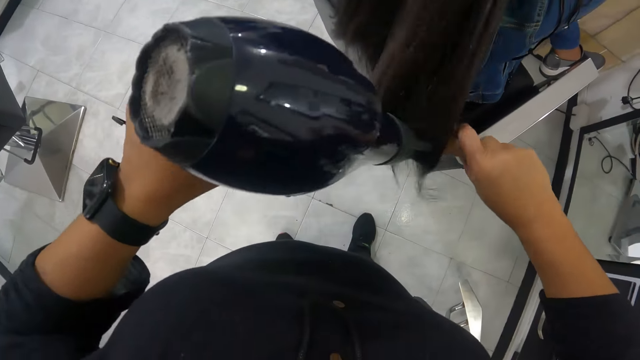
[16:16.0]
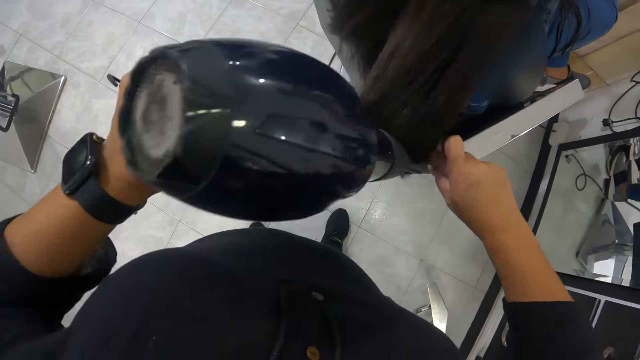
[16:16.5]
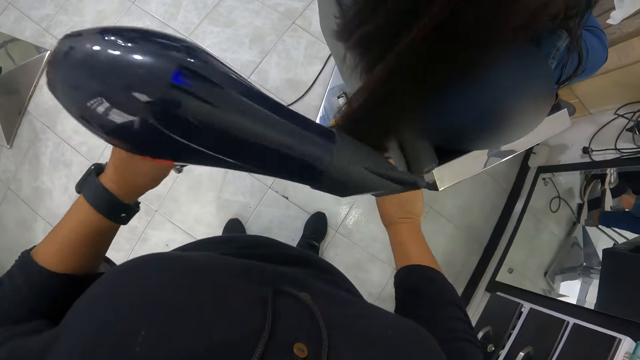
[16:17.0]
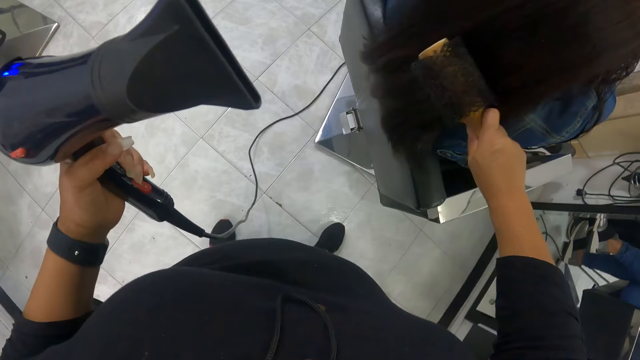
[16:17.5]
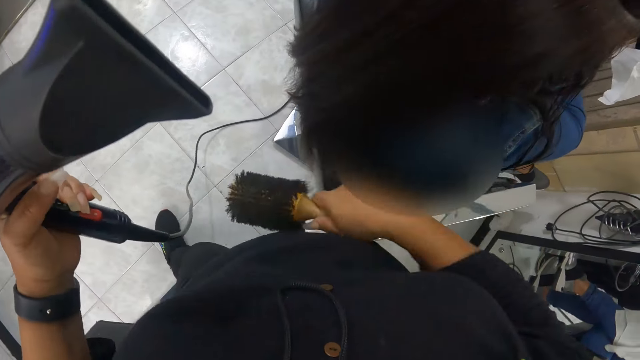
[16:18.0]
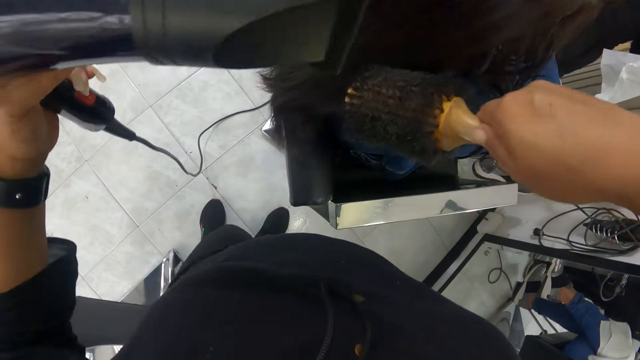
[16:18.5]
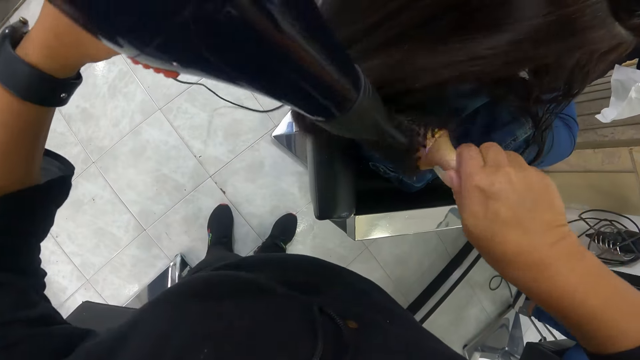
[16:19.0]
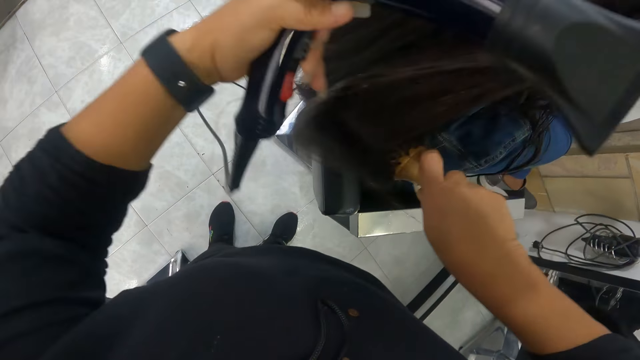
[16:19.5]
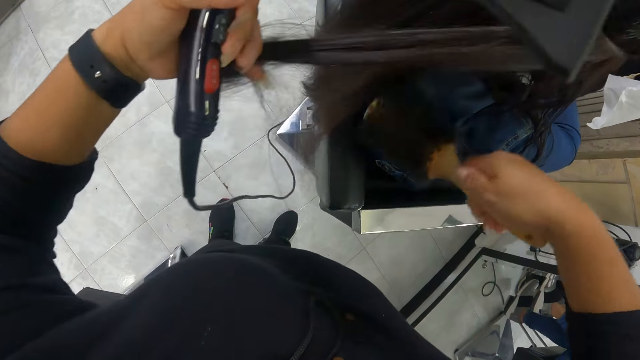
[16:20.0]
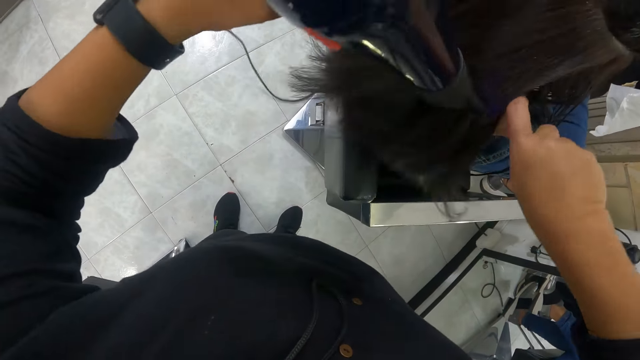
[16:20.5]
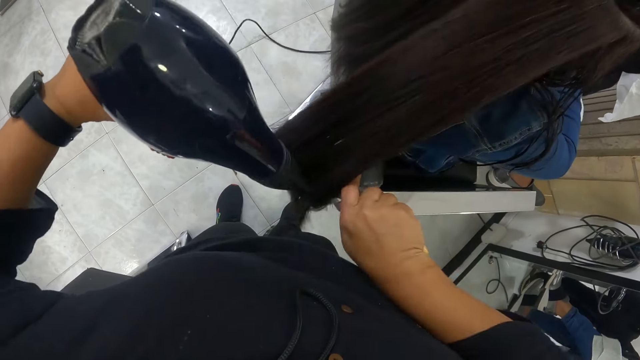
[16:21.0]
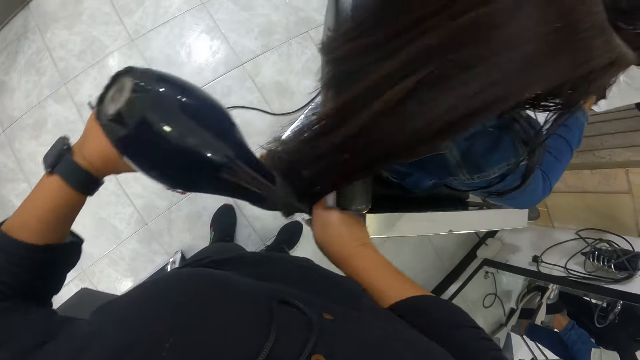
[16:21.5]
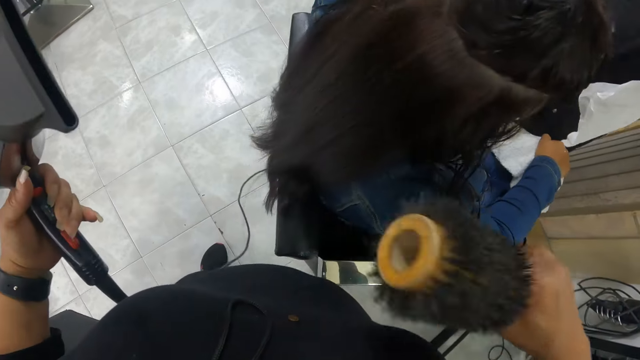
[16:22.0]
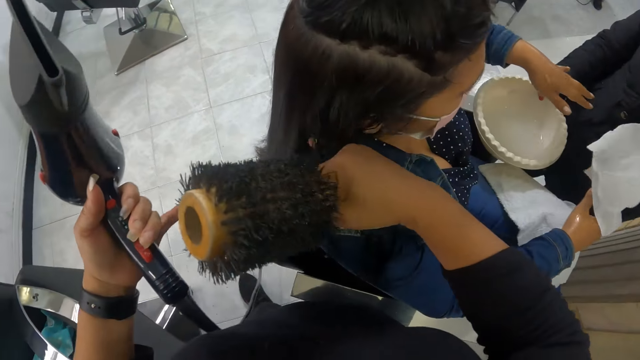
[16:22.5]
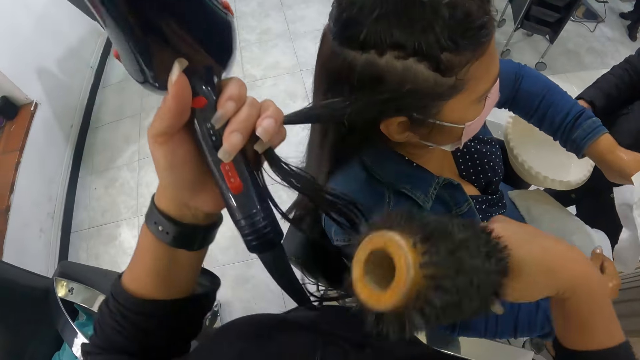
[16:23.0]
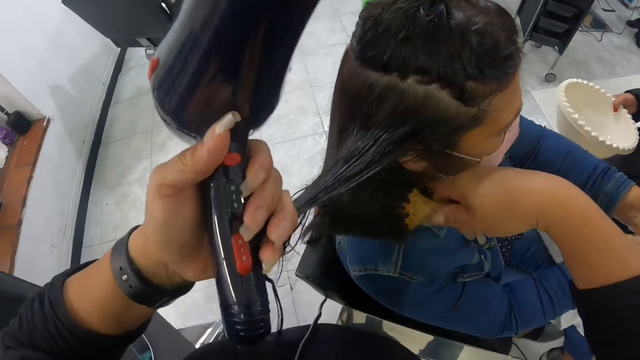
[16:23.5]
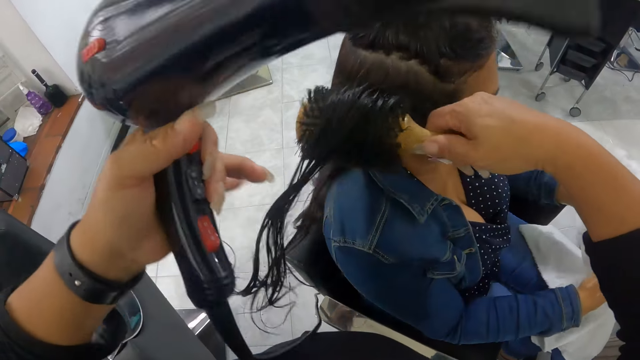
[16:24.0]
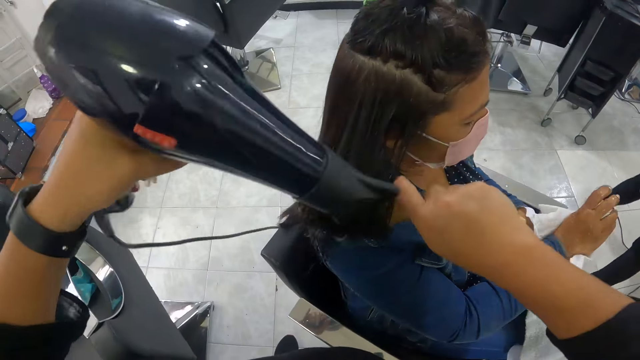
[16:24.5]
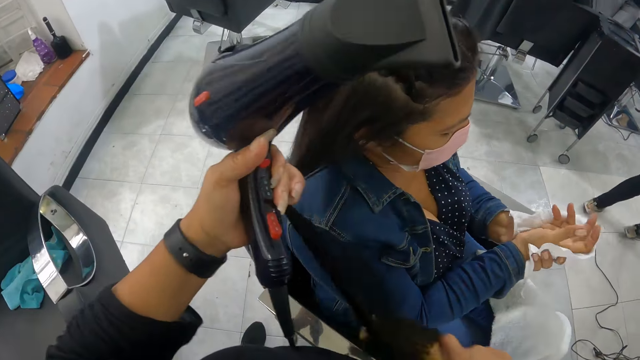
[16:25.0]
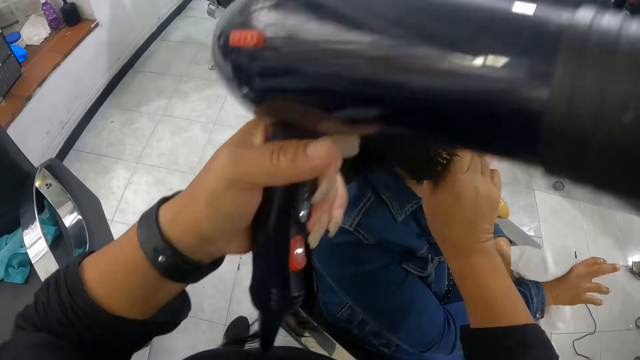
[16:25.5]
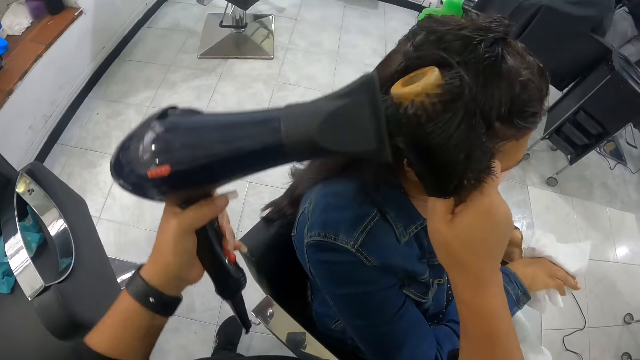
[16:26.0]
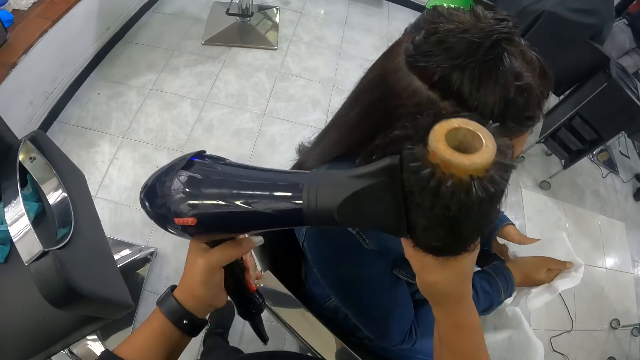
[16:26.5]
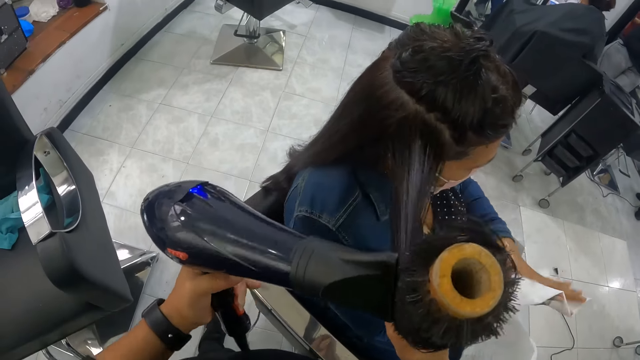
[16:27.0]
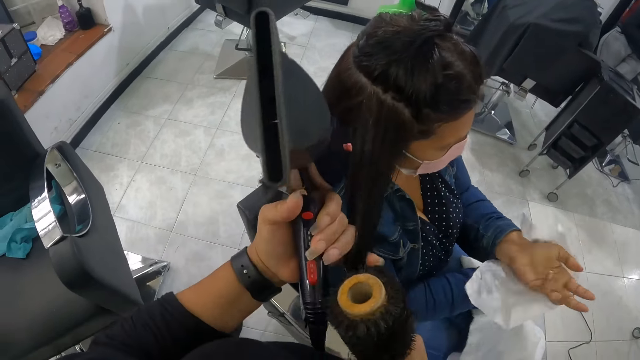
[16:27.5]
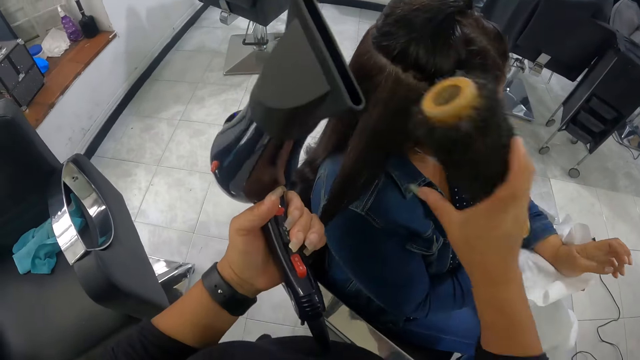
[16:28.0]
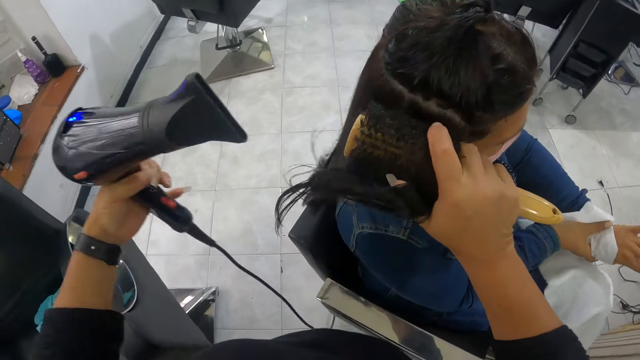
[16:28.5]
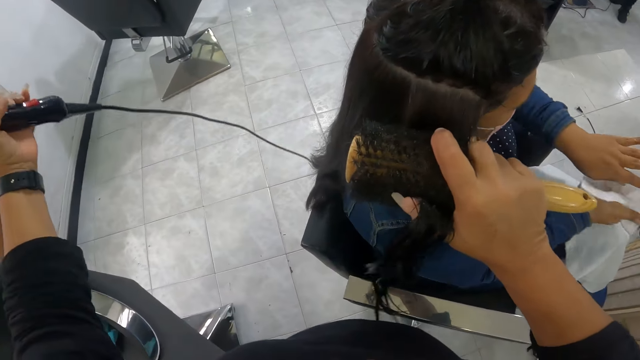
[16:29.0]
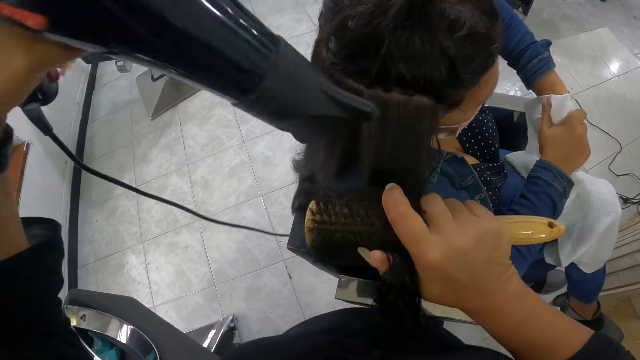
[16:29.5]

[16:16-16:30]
The camera wearer holds the hair of the woman on the chair with her left hand. She smoothens the hair of the woman on the chair with the brush in her right hand. She dries the hair of the woman on the chair with the hair dryer in her left hand. She holds the hair of the woman on the chair with her right hand. She touches the wet hair. She holds the hair of the woman on the chair with her left hand. She smoothens the hair of the woman on the chair with the brush in her right hand. She dries the hair of the woman on the chair with the hair dryer in her left hand. A person wipes hands with a towel. The camera wearer holds the hair of the woman on the chair with her left hand. She smoothens the hair of the woman on the chair with the brush in her right hand. She dries the hair of the woman on the chair with the hair dryer in her left hand. She holds the hair of the woman on the chair with her left hand. She smoothens the hair of the woman on the chair with the brush in her right hand.

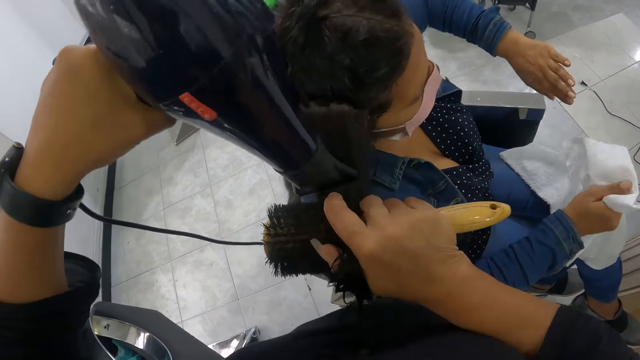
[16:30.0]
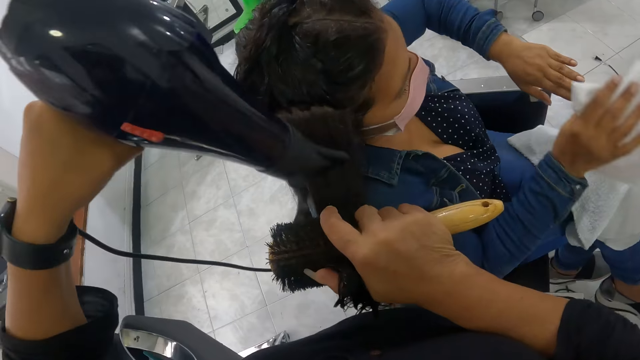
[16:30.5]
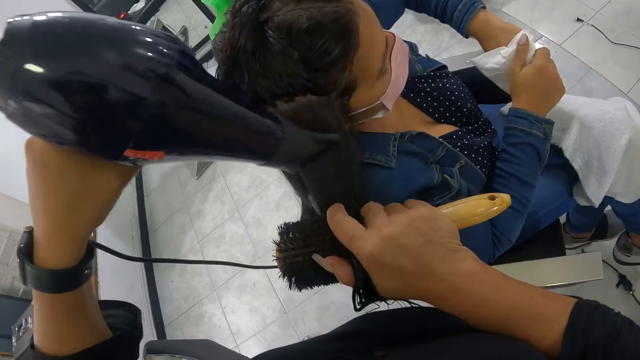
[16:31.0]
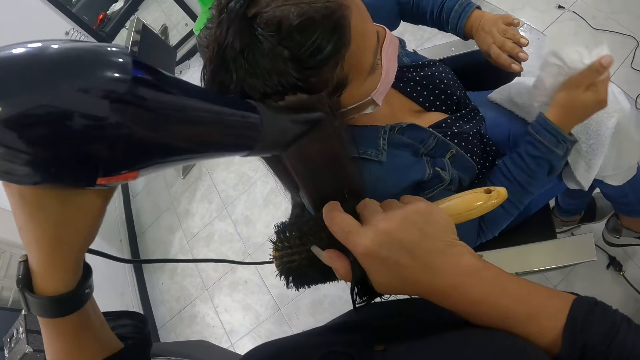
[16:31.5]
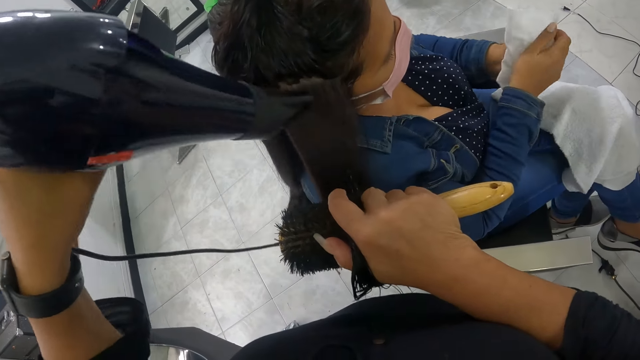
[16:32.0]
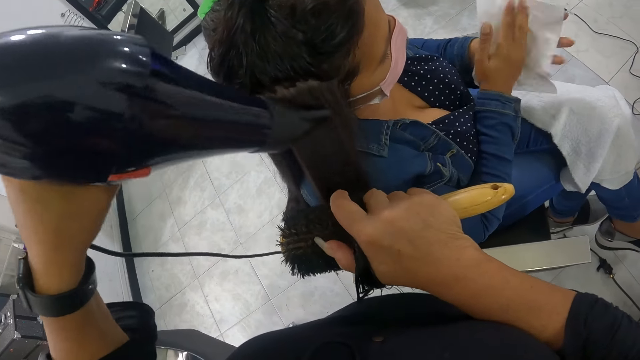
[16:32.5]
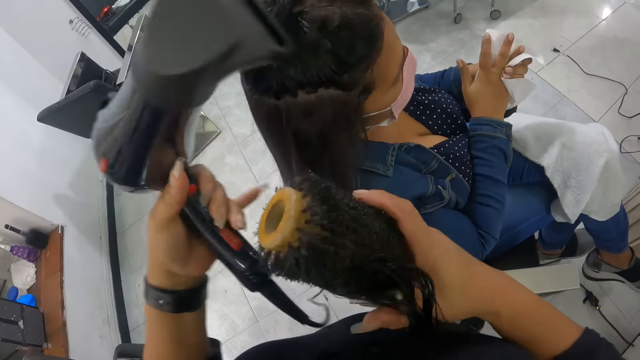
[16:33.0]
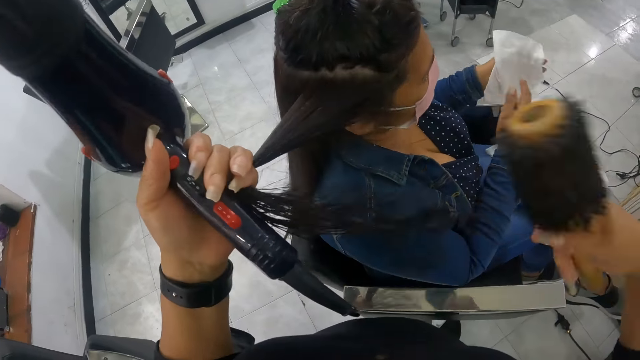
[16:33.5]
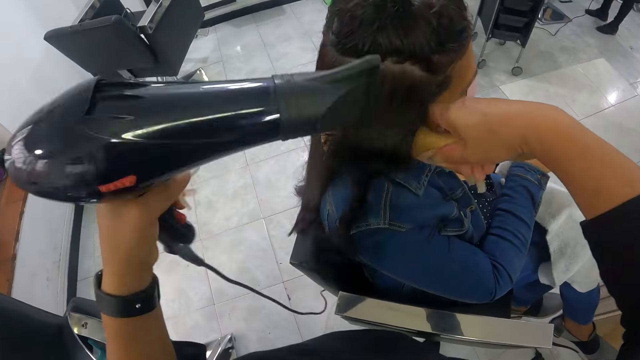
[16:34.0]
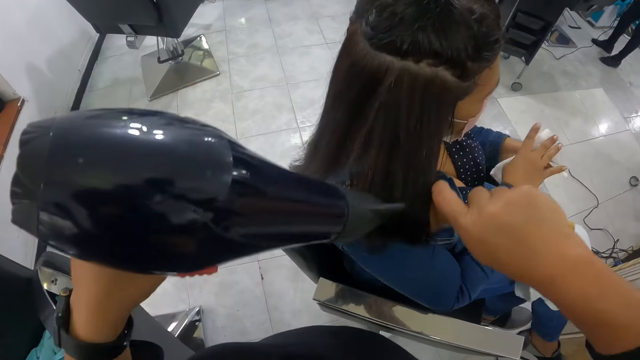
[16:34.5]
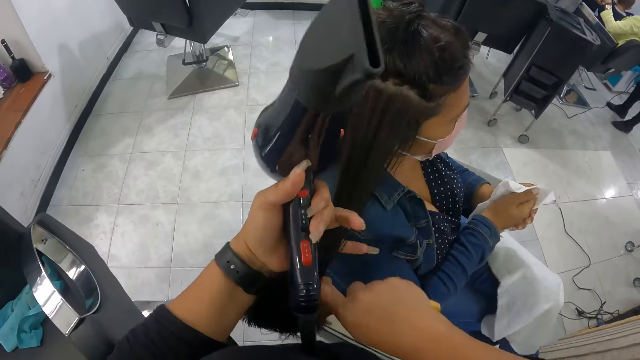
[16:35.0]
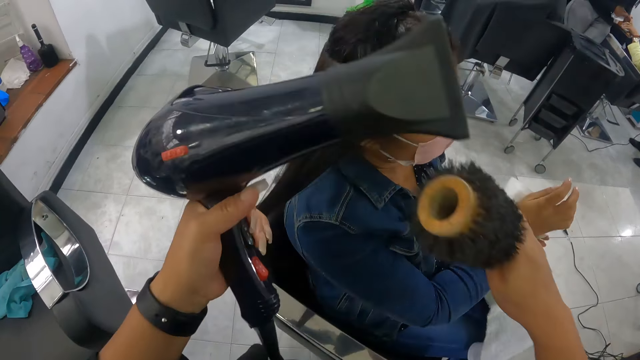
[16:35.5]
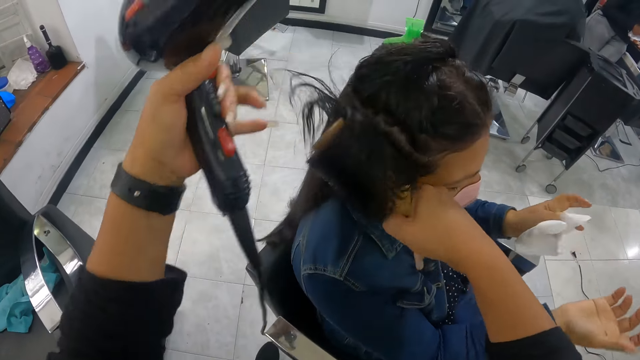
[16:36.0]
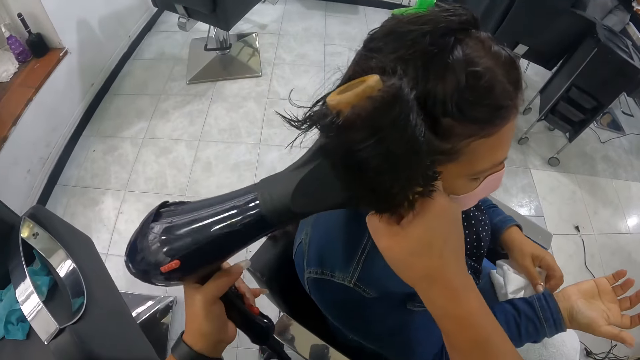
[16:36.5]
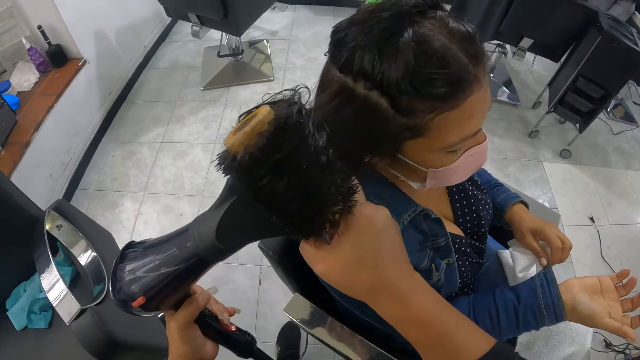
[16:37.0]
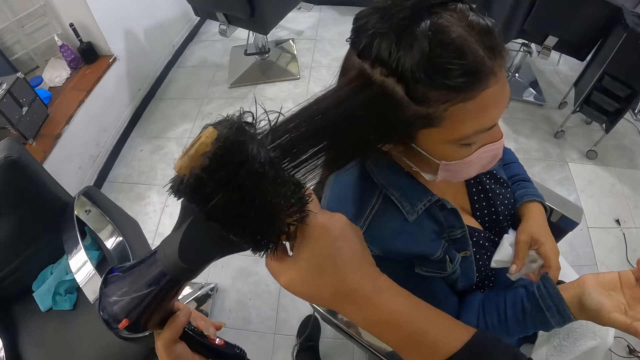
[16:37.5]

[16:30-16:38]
The camera wearer dries the hair of the woman on the chair with the hair dryer in her left hand. She holds the hair of the woman on the chair with her left hand. She smoothens the hair of the woman on the chair with the brush in her right hand. She dries the hair of the woman on the chair with the hair dryer in her left hand. She holds the hair of the woman on the chair with her left hand. She smoothens the hair of the woman on the chair with the brush in her right hand. She dries the hair of the woman on the chair with the hair dryer in her left hand.
